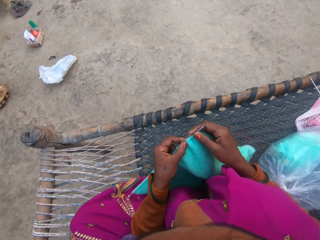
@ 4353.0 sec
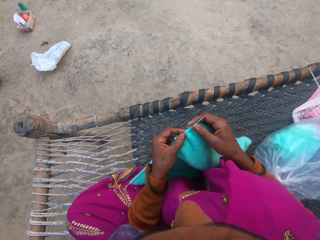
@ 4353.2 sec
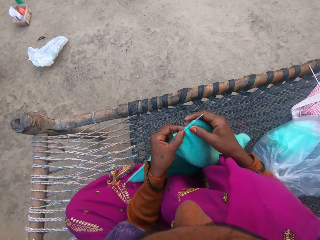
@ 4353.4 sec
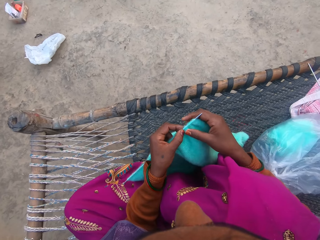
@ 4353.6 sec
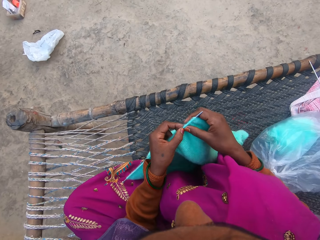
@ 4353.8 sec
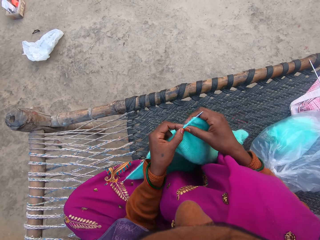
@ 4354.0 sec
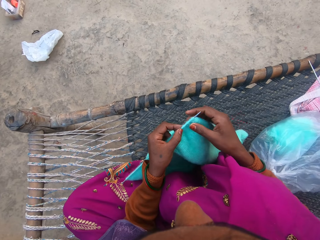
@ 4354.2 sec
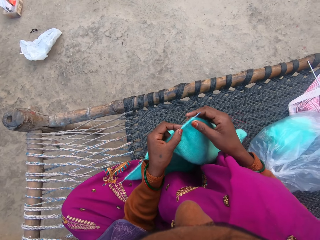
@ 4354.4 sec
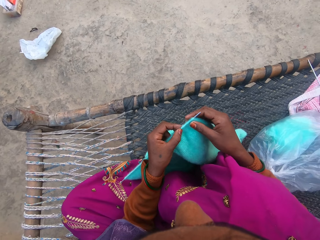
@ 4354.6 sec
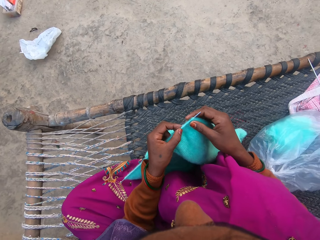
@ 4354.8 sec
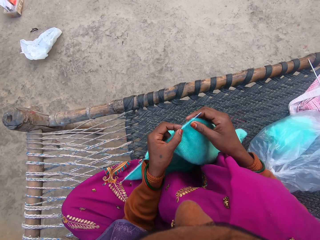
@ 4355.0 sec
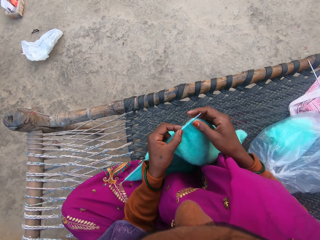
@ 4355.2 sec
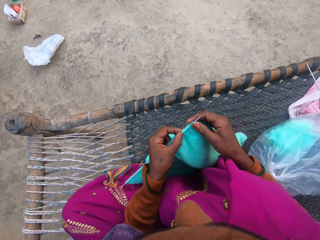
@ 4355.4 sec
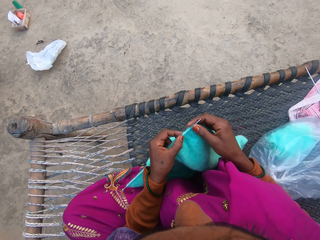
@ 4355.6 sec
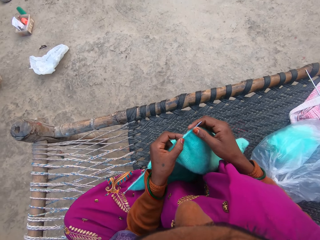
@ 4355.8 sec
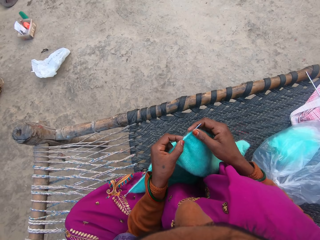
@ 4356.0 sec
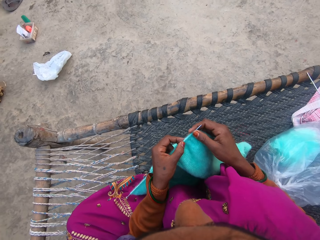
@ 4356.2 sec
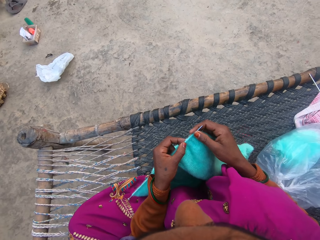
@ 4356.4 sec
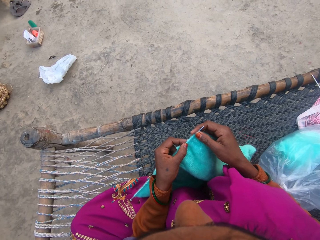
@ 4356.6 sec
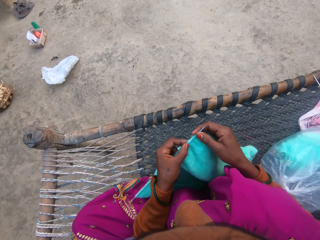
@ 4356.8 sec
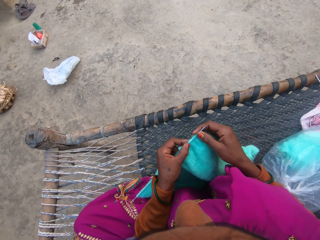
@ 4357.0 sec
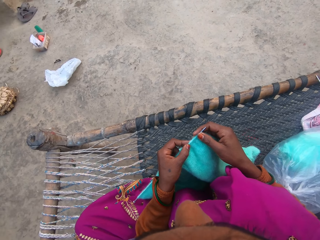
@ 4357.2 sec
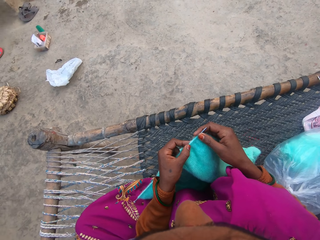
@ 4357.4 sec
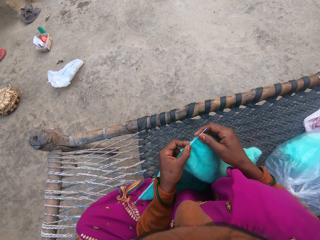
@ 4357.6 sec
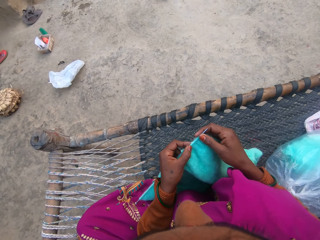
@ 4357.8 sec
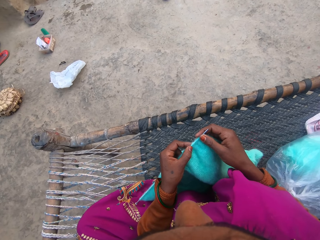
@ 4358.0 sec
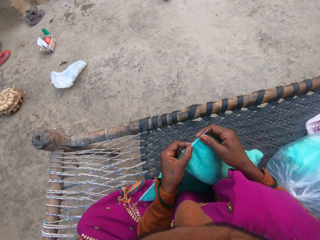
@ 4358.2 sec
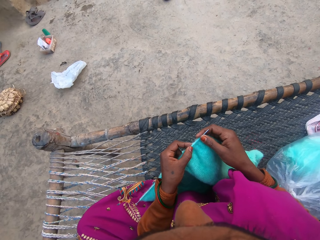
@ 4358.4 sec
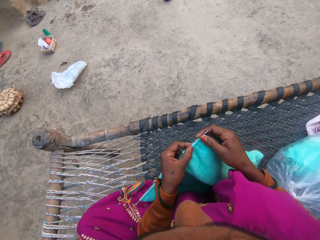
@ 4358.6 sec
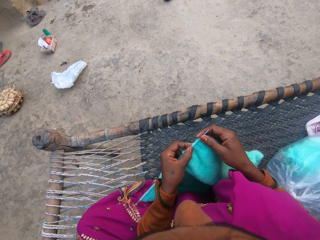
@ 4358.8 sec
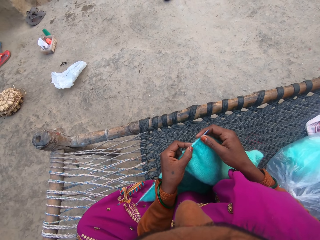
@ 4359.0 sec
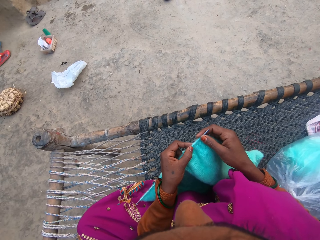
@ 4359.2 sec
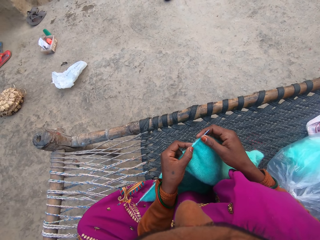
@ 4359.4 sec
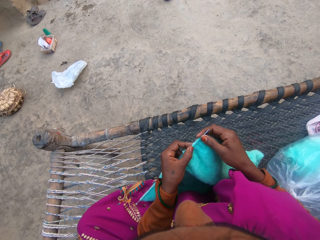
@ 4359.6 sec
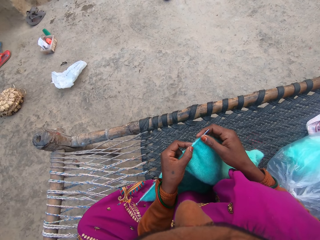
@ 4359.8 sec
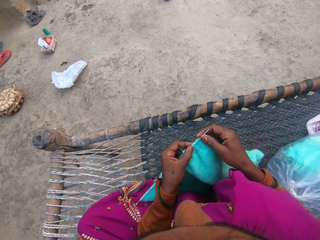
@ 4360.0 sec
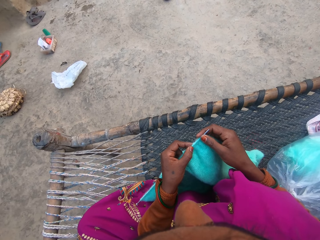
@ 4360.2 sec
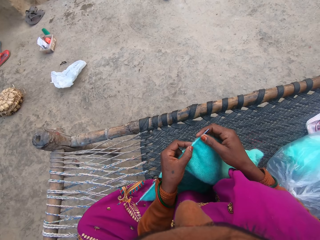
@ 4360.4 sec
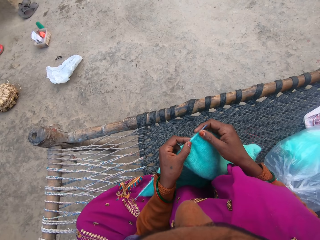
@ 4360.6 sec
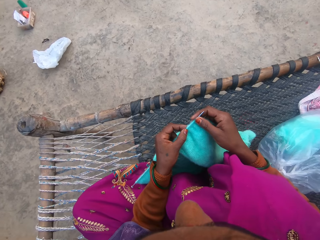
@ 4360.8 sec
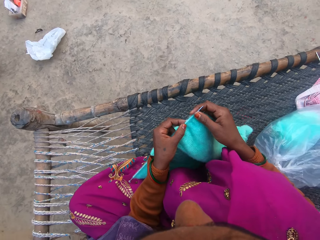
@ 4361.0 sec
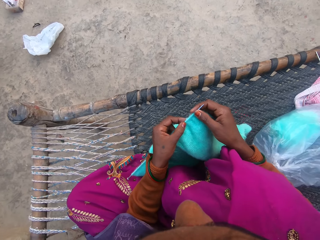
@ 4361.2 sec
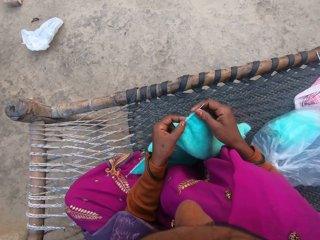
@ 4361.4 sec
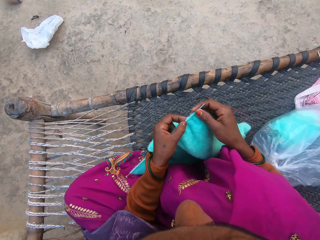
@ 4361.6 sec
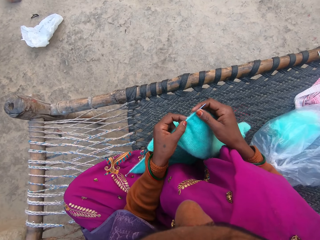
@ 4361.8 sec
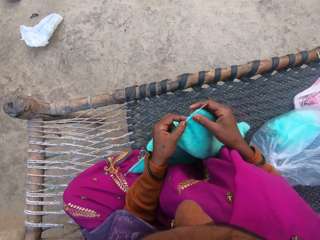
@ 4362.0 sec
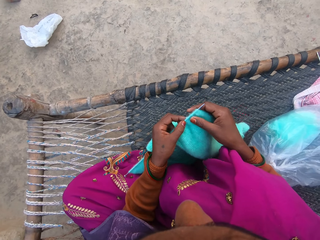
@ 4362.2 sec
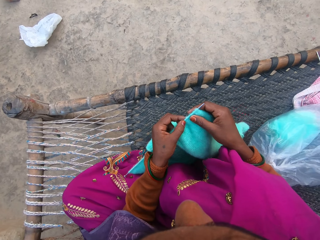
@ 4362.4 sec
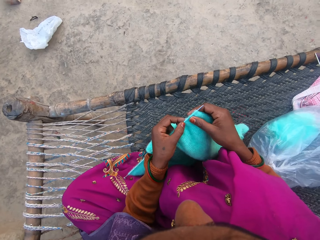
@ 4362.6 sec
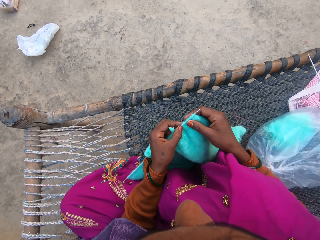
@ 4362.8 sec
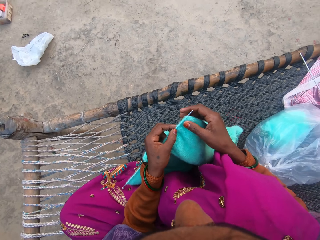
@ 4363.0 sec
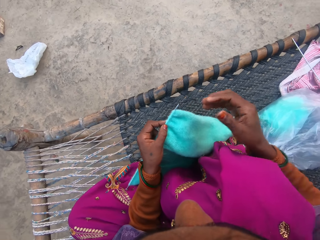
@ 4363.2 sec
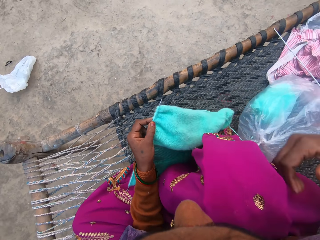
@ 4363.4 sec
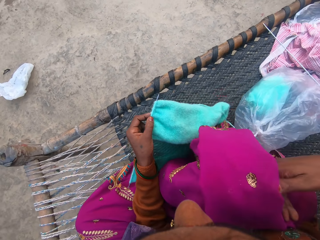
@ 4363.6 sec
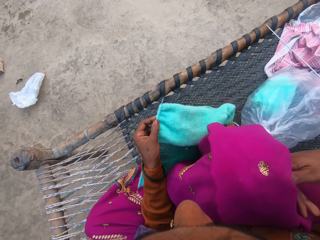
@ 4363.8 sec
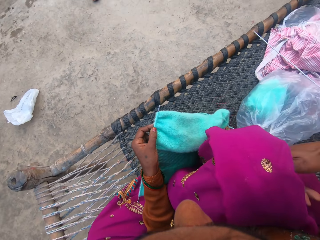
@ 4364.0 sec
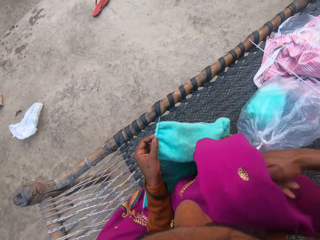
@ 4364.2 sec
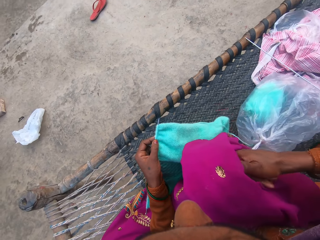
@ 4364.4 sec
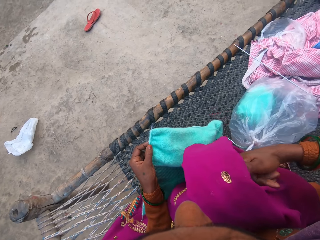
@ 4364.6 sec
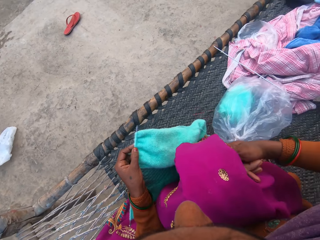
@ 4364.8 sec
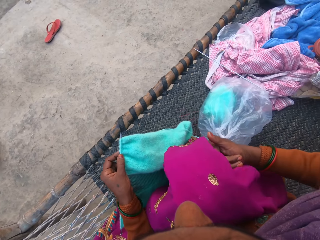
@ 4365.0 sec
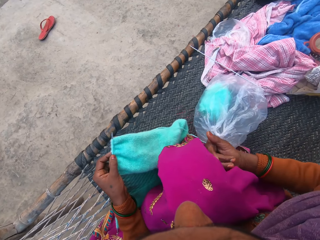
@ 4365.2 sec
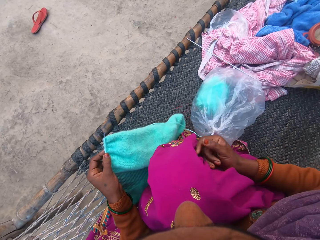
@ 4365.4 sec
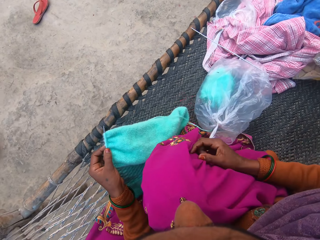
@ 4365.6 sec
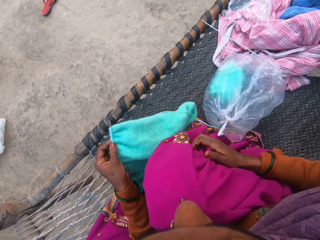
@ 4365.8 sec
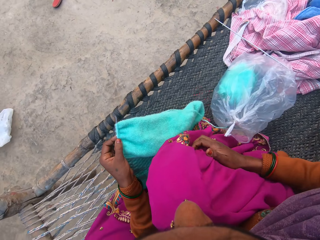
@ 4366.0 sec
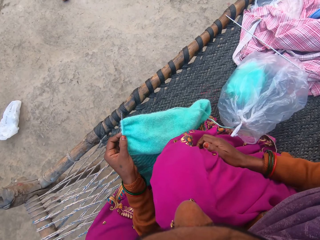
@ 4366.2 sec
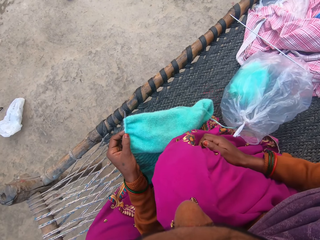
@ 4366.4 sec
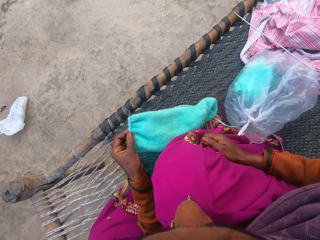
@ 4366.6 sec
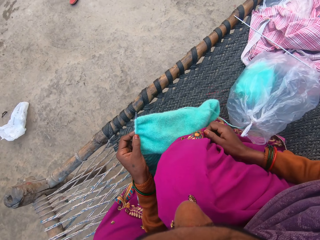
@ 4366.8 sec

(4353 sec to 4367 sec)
The camera wearer touches the sweater with fingers. She holds the sweater. She touches her cloth with her hand. She puts the hand on the leg.

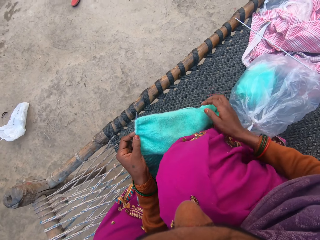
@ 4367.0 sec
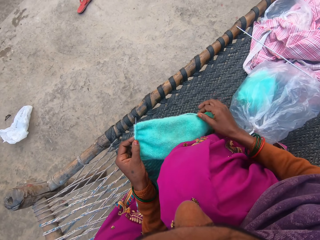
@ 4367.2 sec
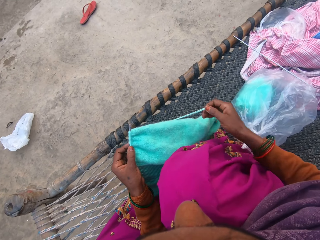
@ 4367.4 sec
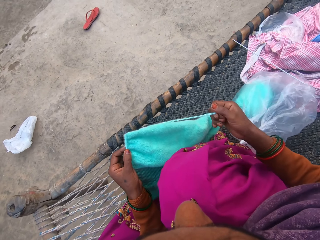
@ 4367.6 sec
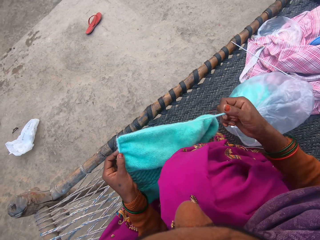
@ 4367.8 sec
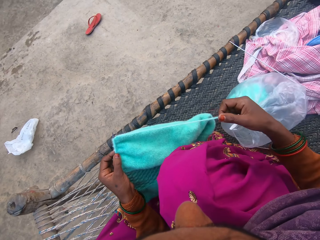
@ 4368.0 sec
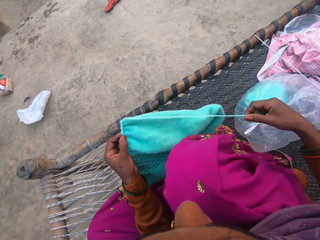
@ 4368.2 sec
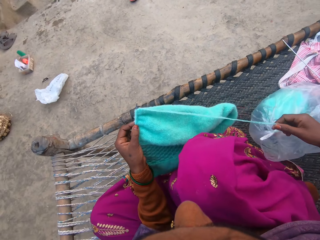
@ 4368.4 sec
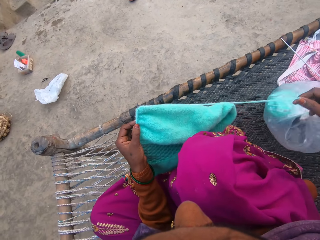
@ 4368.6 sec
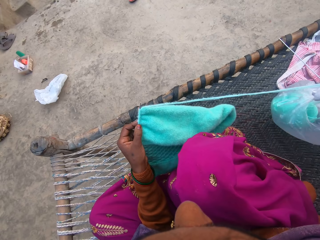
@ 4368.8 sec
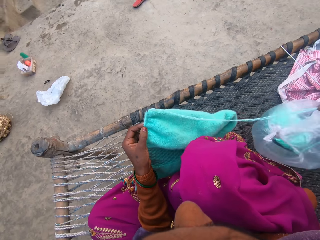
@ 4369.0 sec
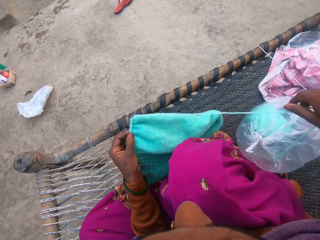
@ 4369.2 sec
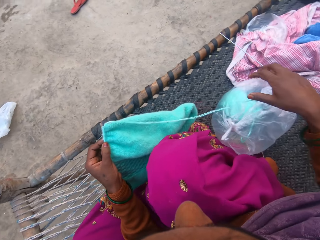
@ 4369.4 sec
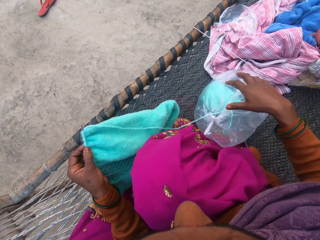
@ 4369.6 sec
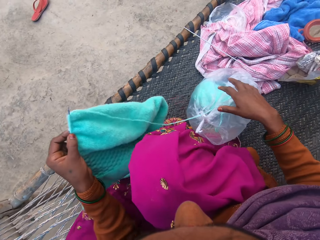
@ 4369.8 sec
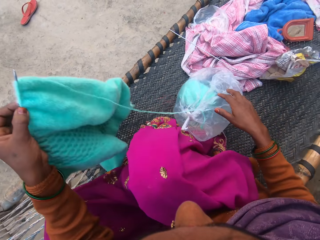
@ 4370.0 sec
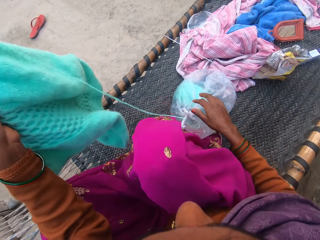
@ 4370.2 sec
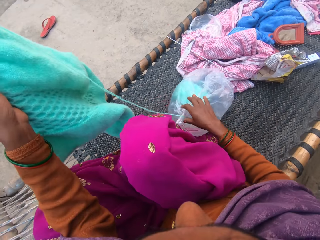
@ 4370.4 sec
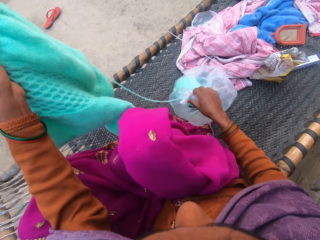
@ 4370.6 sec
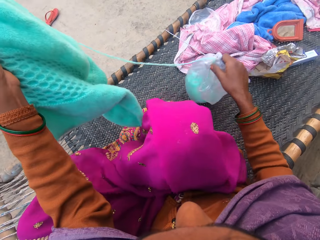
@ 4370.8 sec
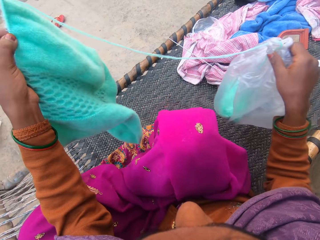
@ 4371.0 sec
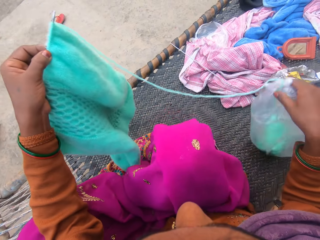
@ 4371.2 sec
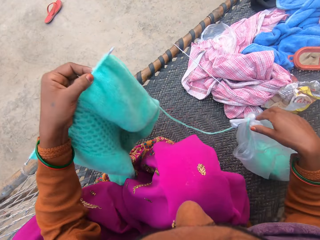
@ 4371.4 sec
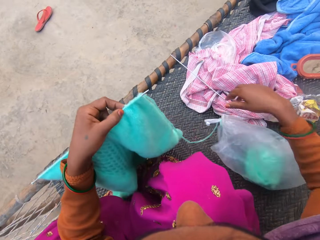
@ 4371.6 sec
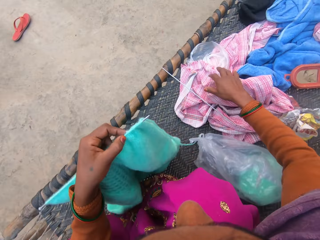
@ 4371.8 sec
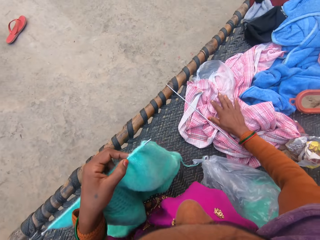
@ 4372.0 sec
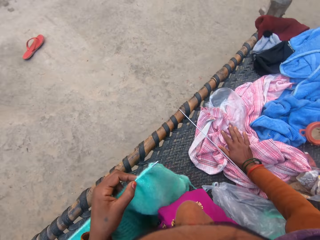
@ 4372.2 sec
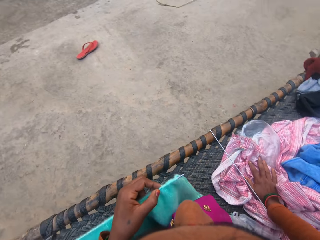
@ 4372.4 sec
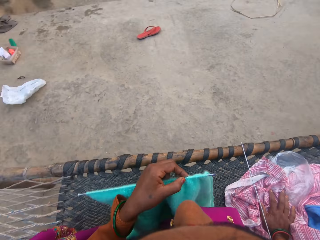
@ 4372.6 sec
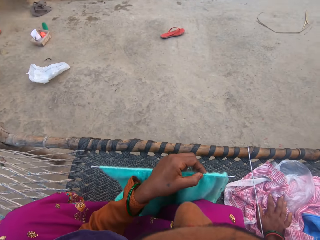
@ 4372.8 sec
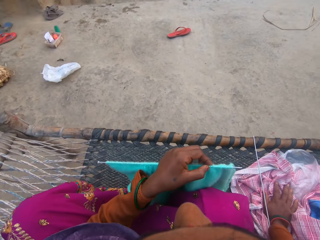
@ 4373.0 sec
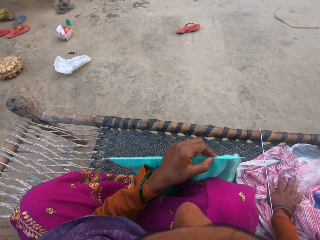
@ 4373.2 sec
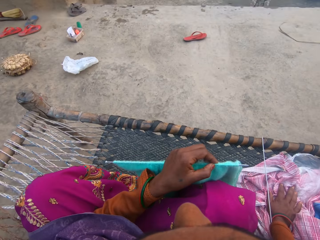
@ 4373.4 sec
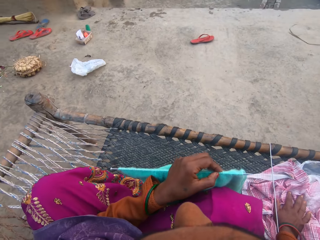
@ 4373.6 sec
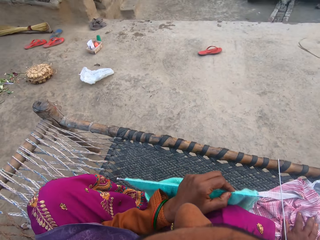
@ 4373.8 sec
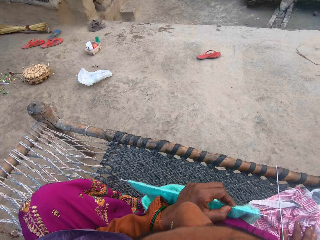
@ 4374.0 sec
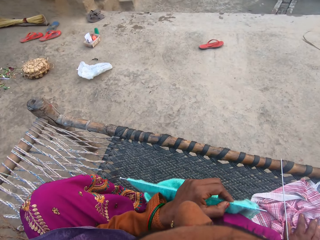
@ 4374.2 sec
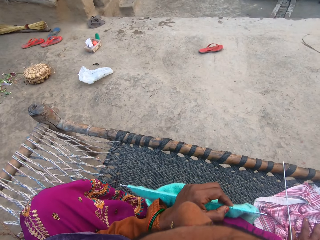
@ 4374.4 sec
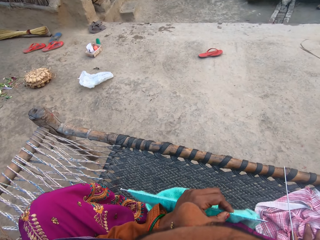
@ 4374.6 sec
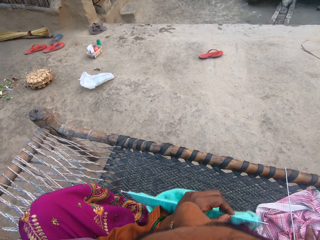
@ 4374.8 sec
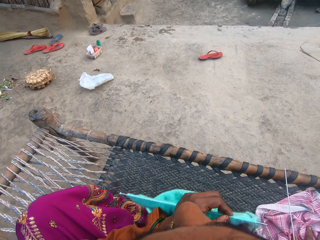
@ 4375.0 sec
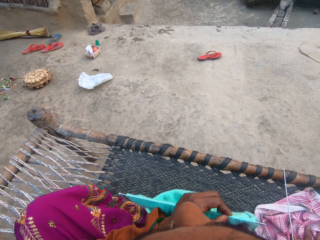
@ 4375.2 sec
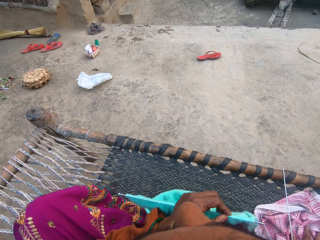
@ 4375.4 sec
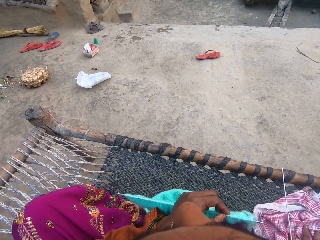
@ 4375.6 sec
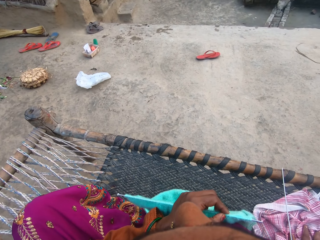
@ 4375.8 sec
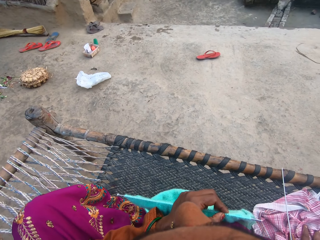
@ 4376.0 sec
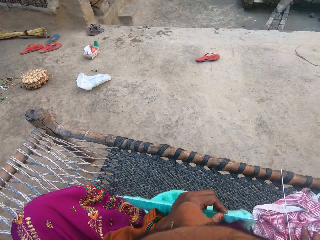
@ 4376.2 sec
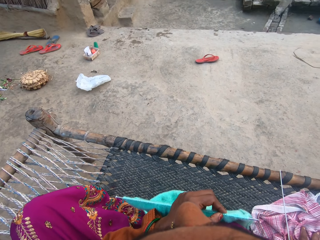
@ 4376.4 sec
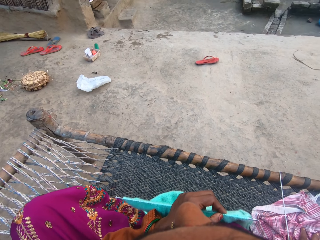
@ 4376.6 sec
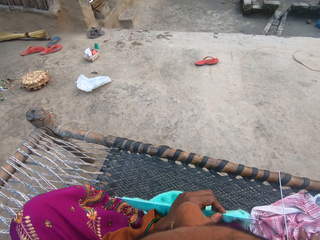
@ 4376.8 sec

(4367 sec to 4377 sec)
The camera wearer holds the thread. She adjusts the plastic bag of wool on the woven charpoy bench with her hand. She lifts the sweater. She places her hand on a cloth on the woven charpoy bench. She converses.
